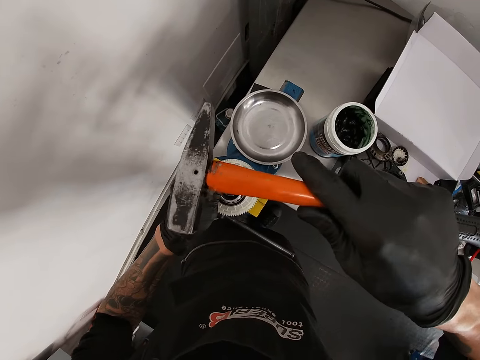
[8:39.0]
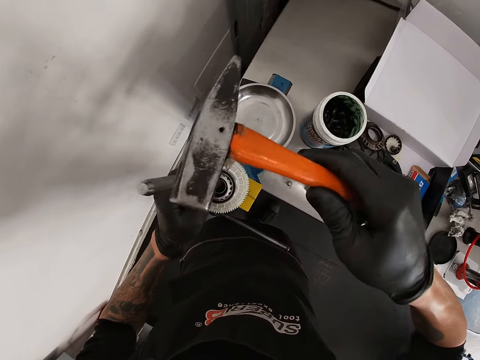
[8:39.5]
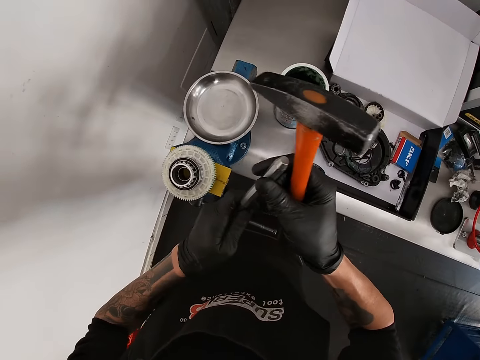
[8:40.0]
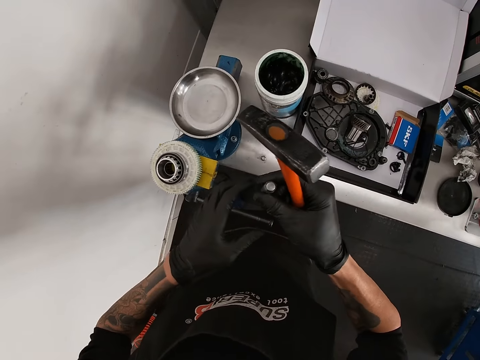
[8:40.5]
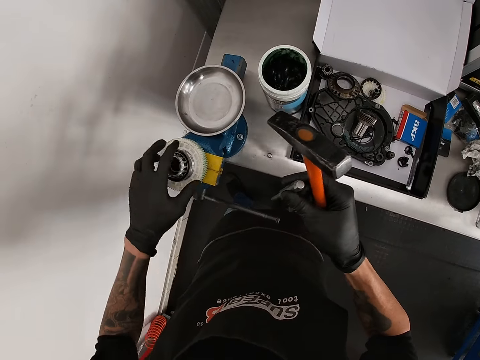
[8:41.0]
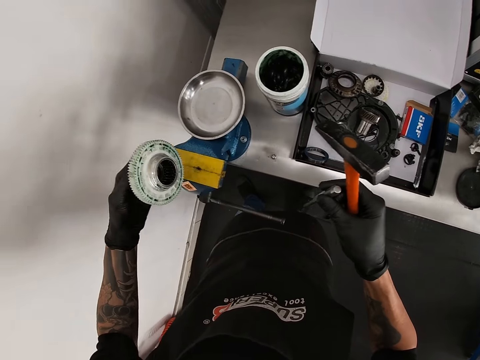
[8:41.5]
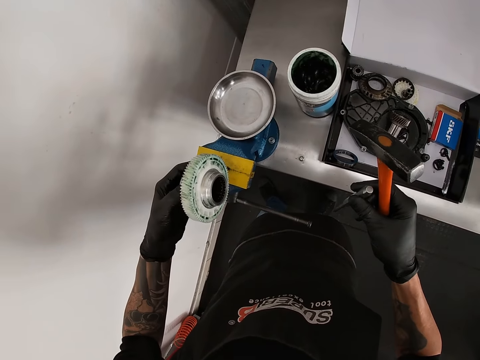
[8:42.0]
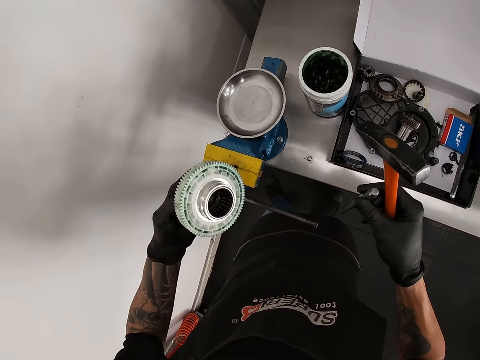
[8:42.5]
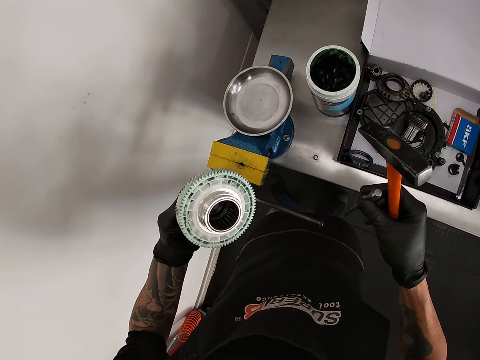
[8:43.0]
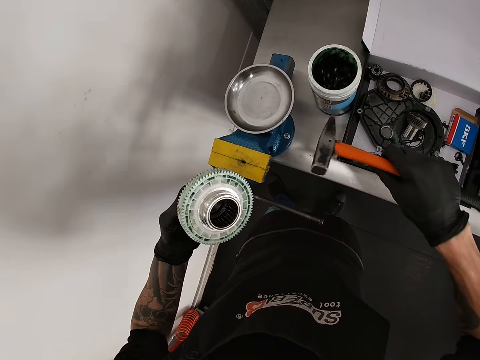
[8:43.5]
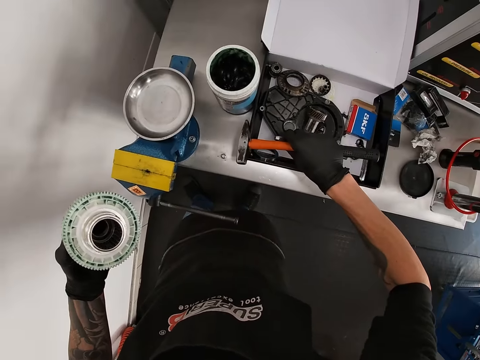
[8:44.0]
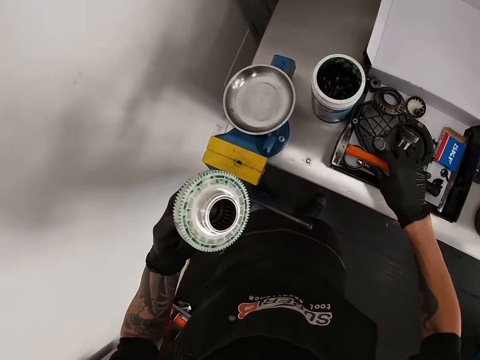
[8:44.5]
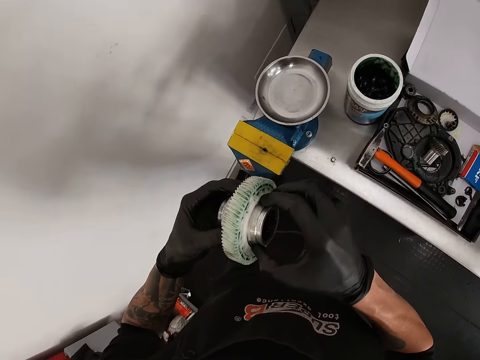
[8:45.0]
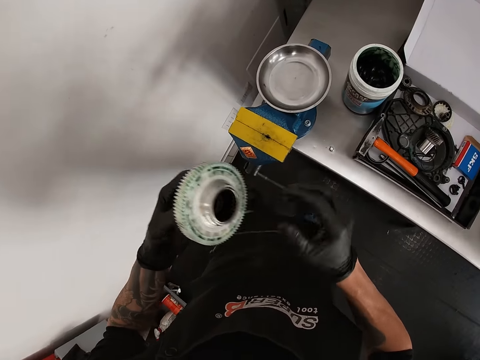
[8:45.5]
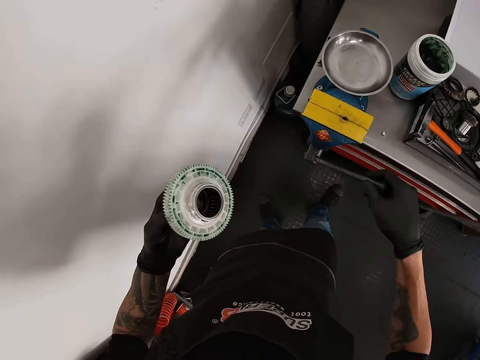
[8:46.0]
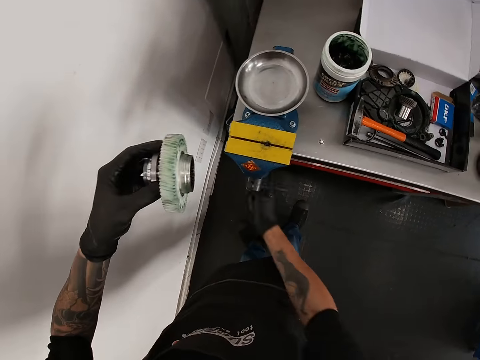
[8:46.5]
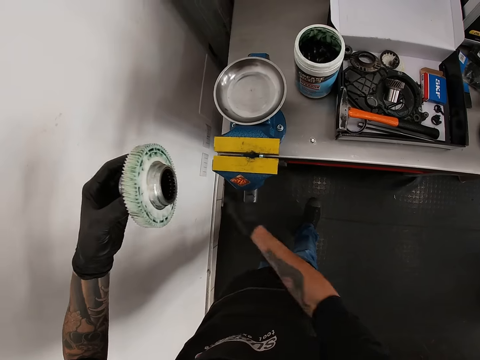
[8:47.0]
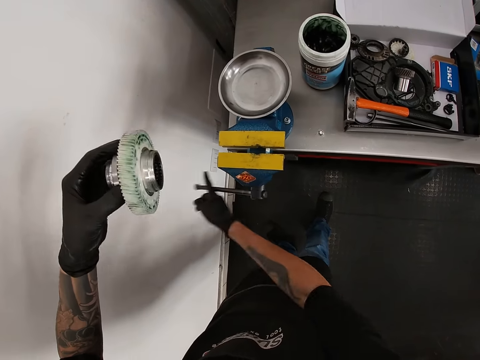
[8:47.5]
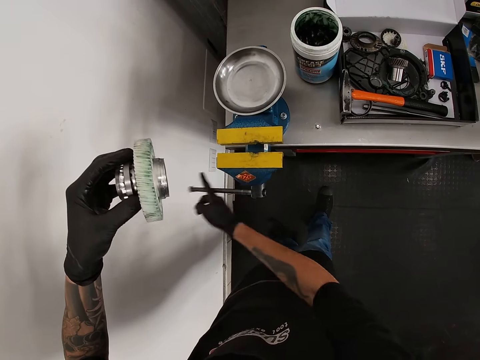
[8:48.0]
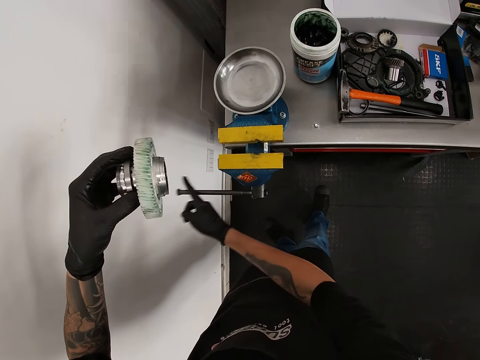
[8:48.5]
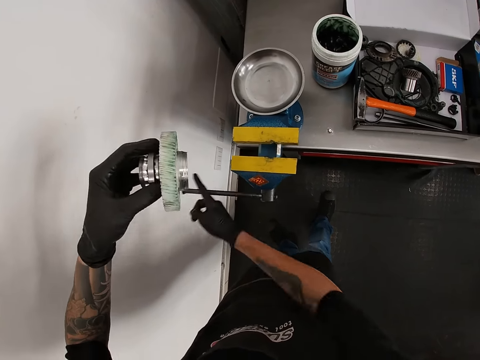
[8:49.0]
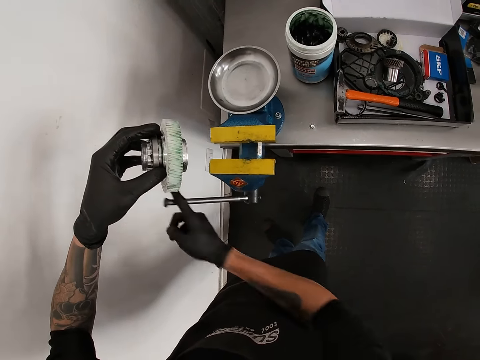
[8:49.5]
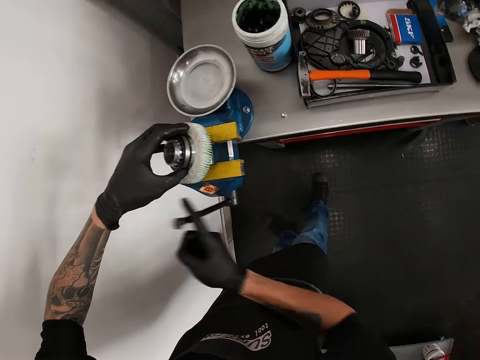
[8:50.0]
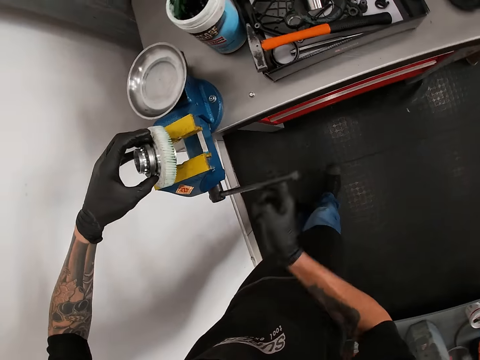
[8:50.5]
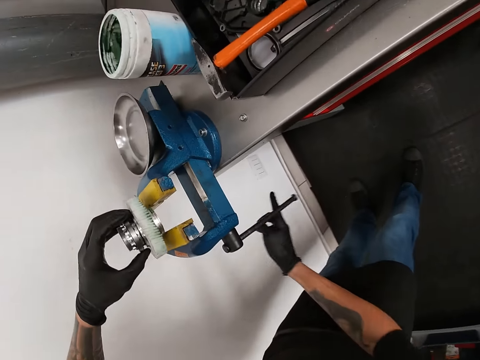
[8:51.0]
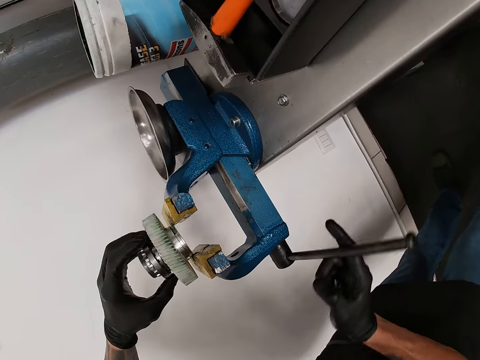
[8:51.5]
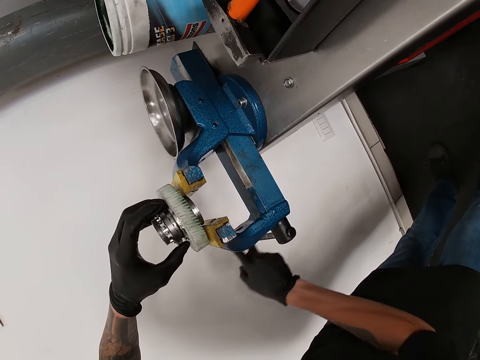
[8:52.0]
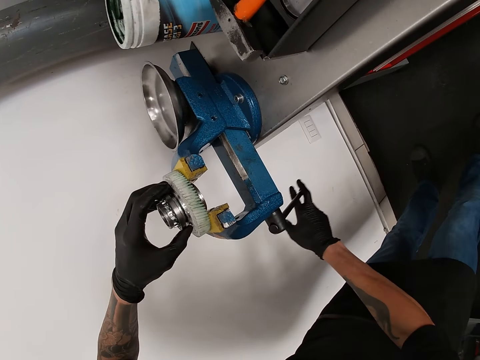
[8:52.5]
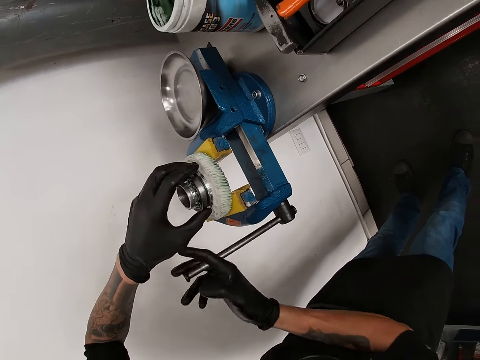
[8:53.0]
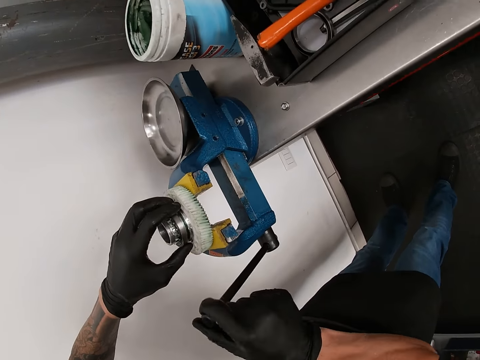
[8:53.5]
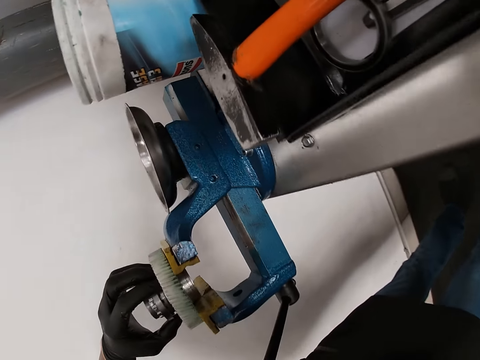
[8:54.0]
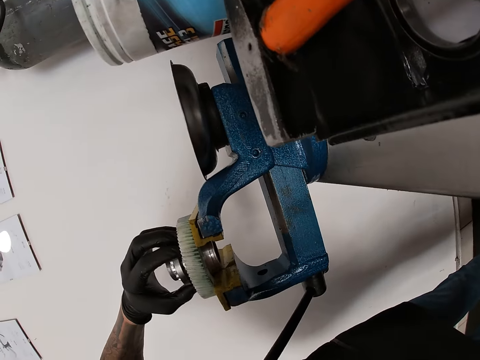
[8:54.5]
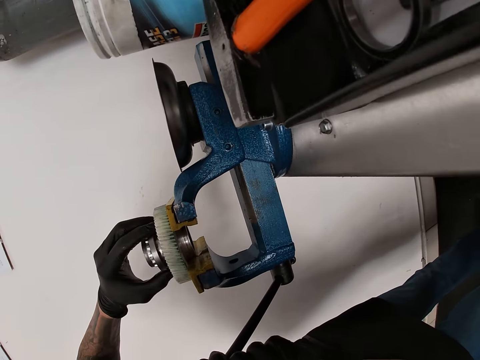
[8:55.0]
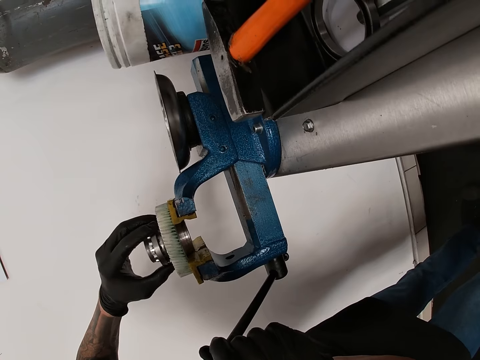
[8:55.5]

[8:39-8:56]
The camera wearer hits the chisel on the gear tooth or metal with the hammer in his right hand. He removes the chisel from the gear tooth with his left hand. He holds the tool. He lifts the gear tooth with his left hand. He drops the hammer and chisel in his right hand on the table. He turns the handle of the vice or clamp with his right hand. He puts the gear tooth in the vice with his left hand. He turns the handle of the vice with his right hand. He holds the metal with the clamp.

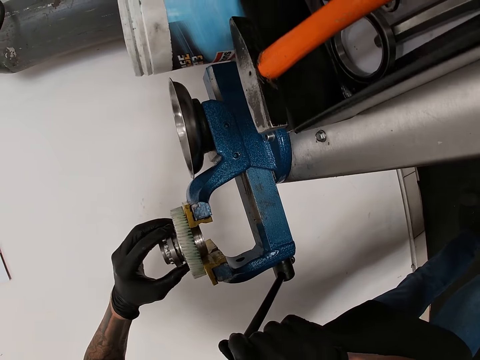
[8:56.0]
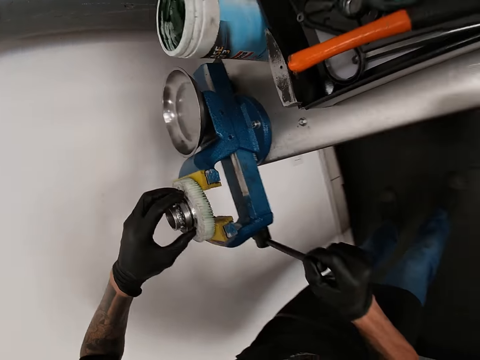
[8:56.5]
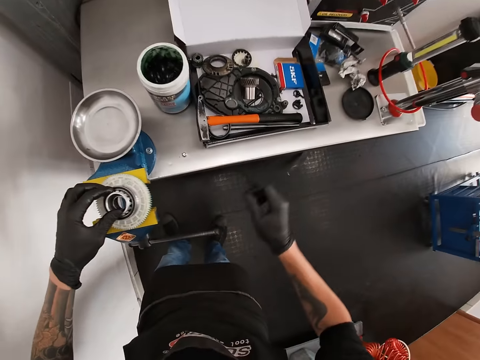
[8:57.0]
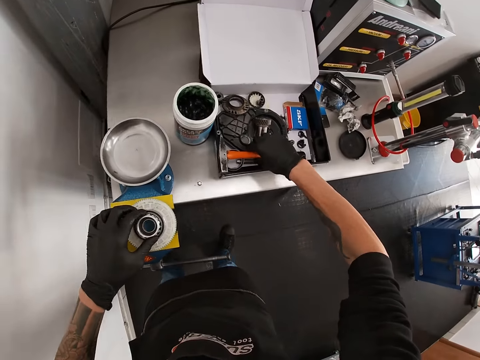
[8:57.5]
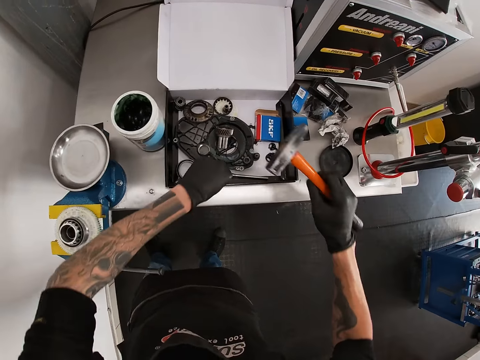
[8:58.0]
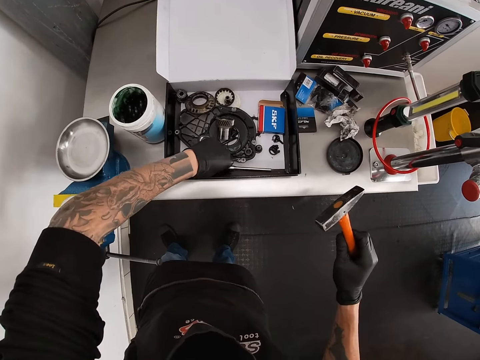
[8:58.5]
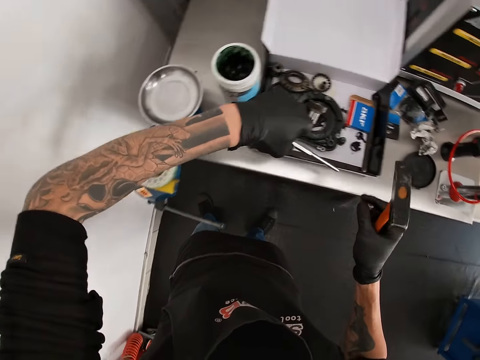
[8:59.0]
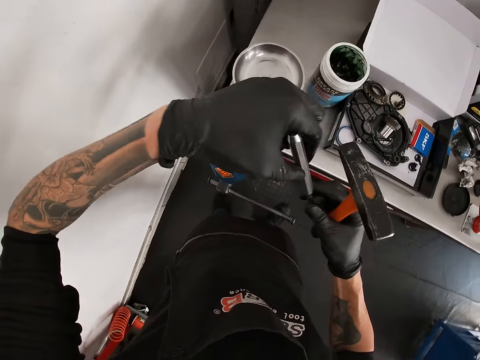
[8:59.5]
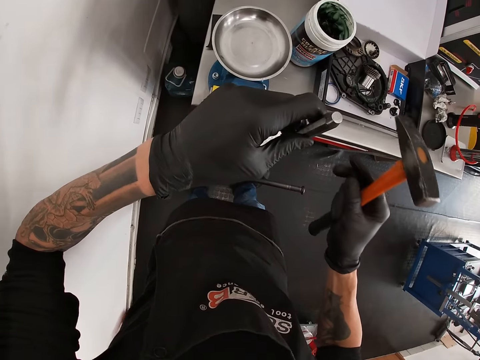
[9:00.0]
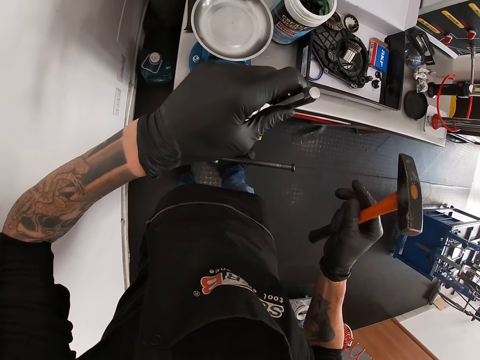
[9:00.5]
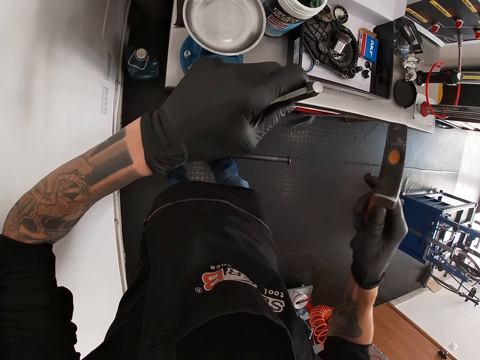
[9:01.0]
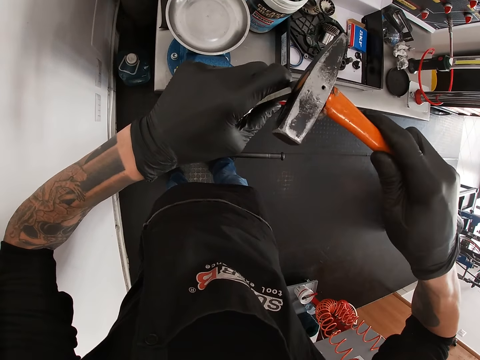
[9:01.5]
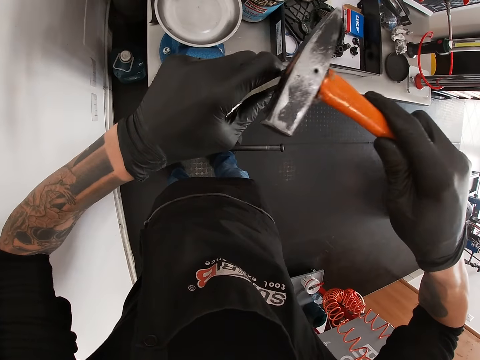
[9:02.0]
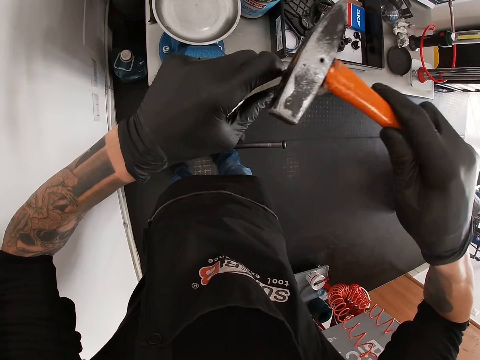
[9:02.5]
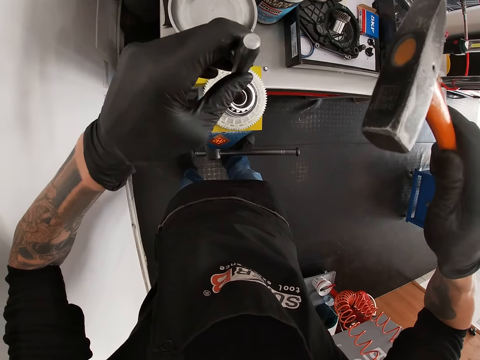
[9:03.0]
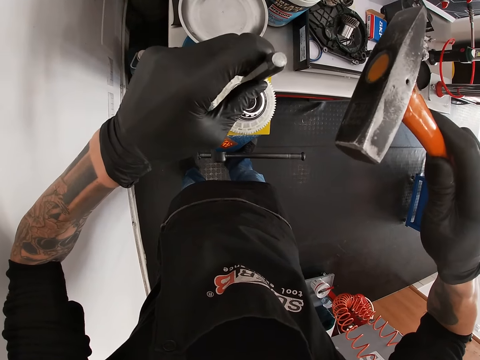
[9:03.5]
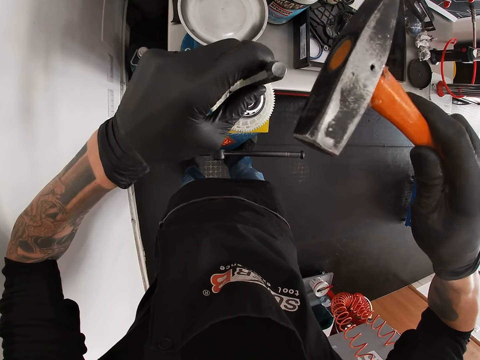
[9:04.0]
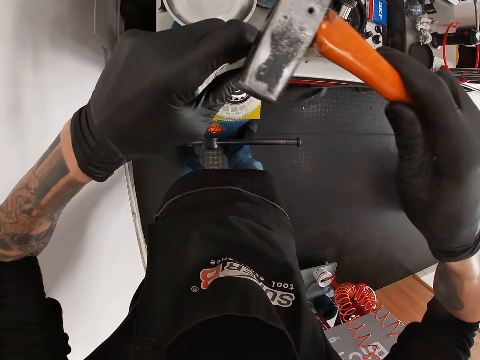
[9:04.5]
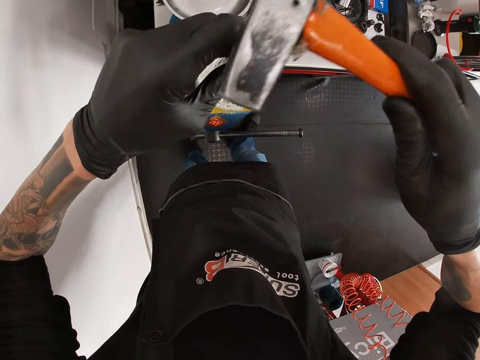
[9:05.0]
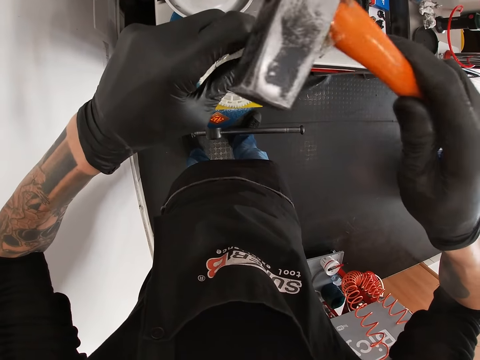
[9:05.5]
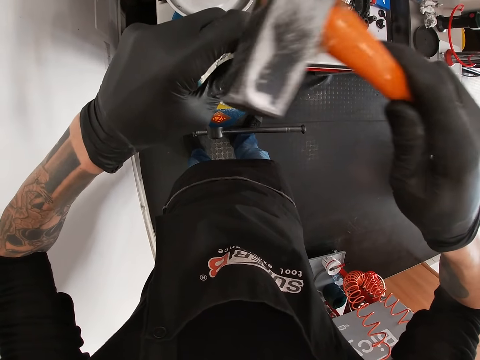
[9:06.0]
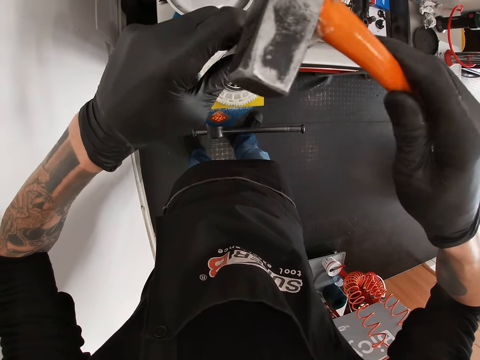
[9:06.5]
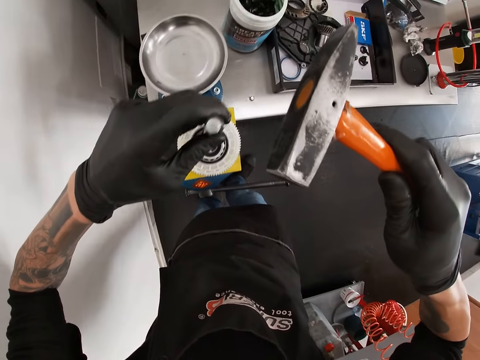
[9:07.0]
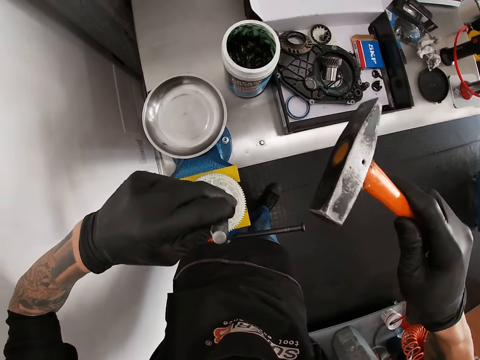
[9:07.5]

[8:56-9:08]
The camera wearer picks up the hammer from the table with his right hand. He picks up the chisel from the box with his left hand. He places the chisel on the gear tooth with his left hand. He hits the chisel on the gear tooth with the hammer in his right hand.
